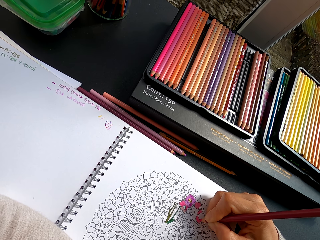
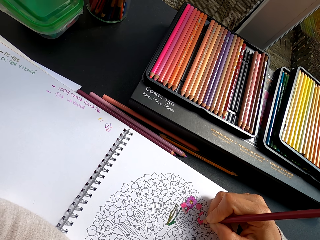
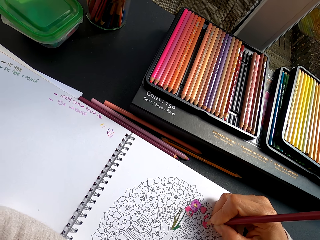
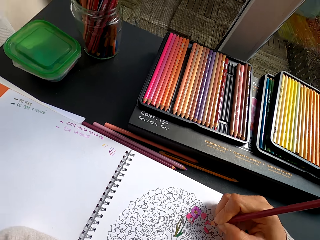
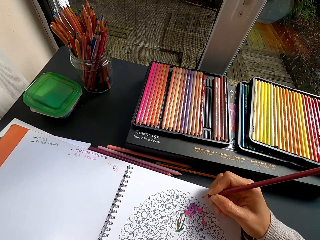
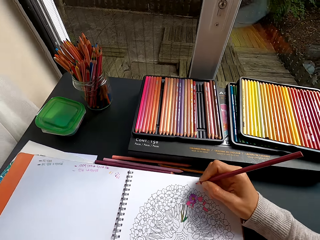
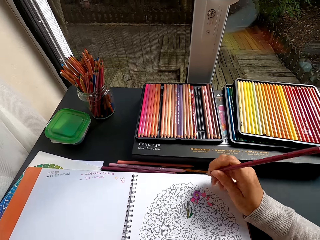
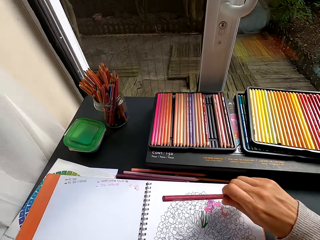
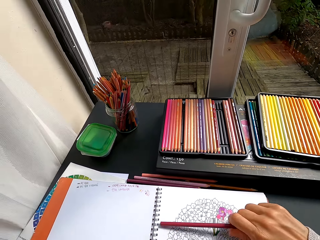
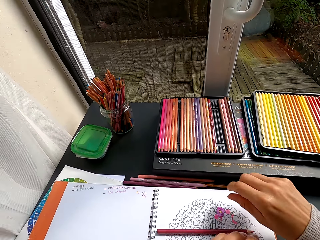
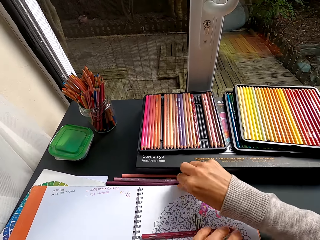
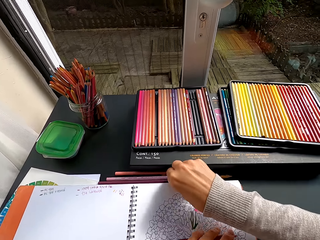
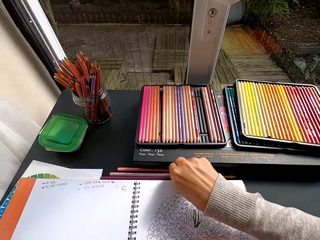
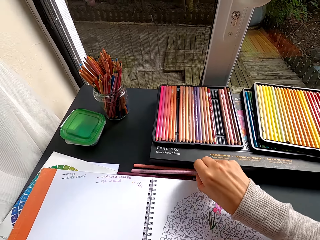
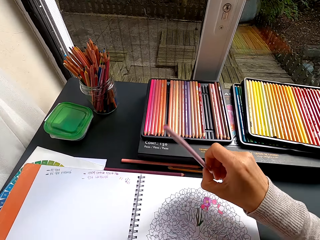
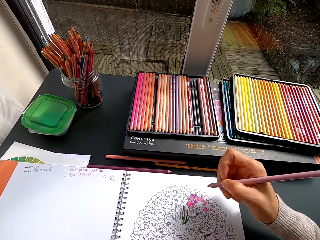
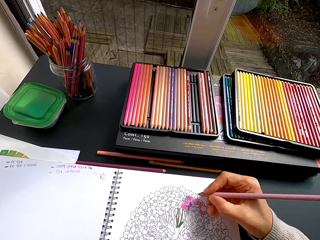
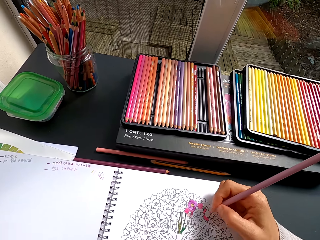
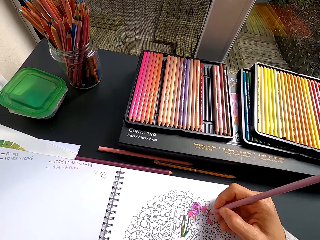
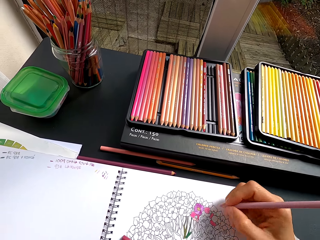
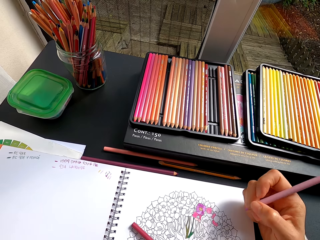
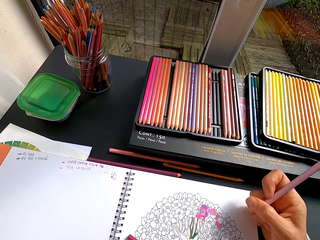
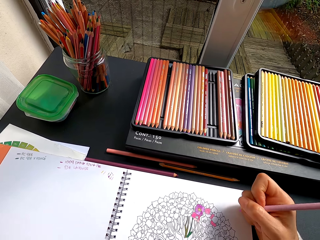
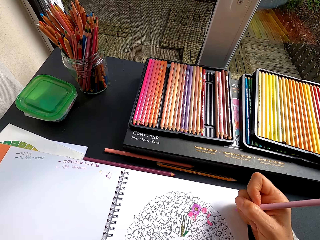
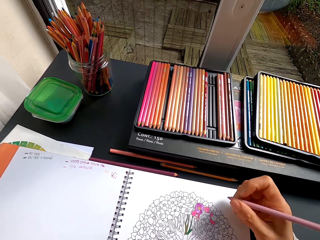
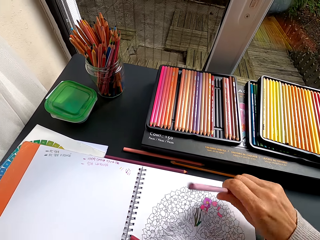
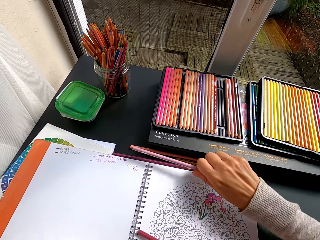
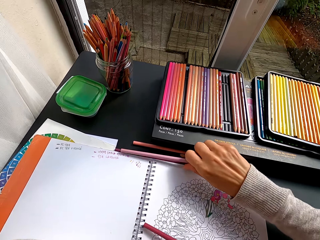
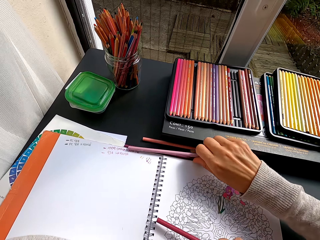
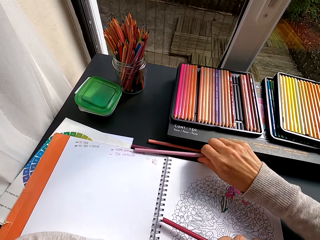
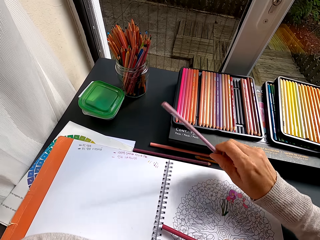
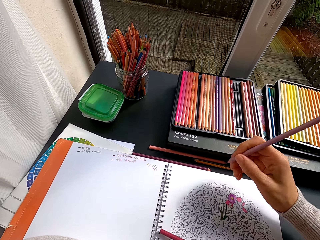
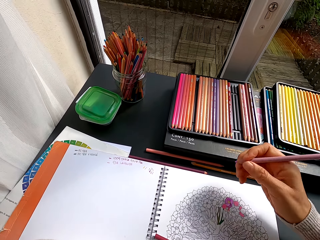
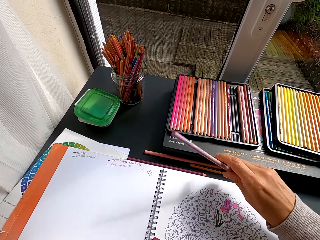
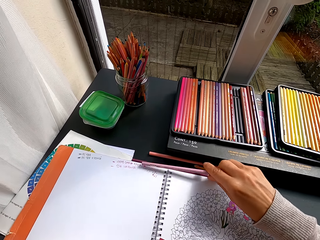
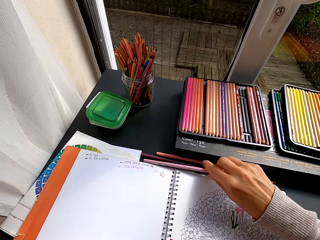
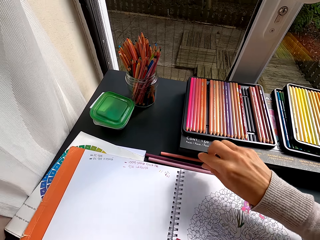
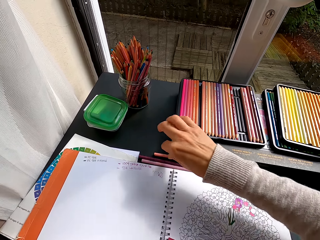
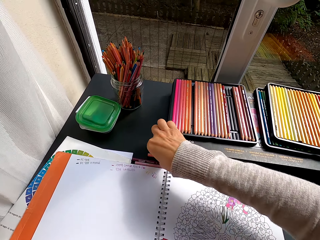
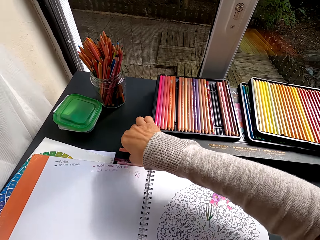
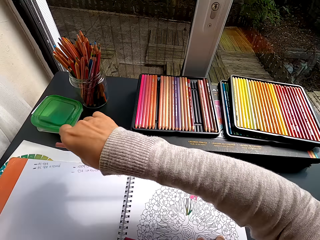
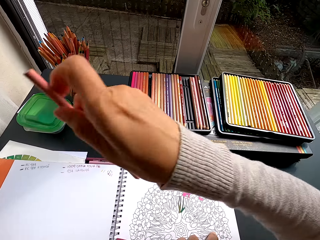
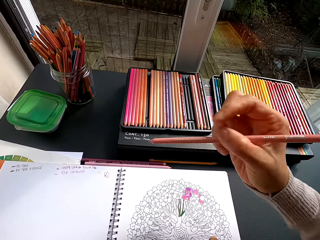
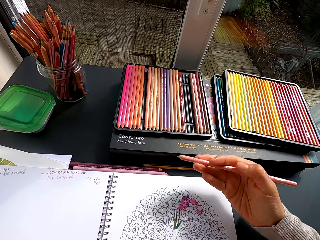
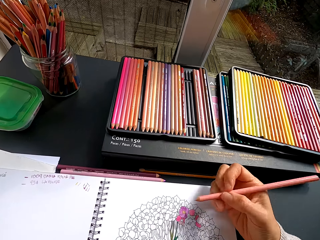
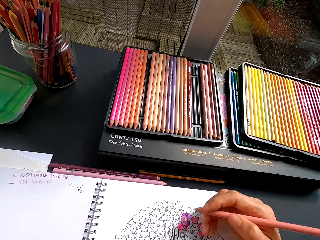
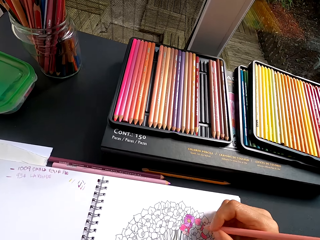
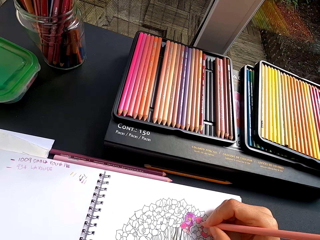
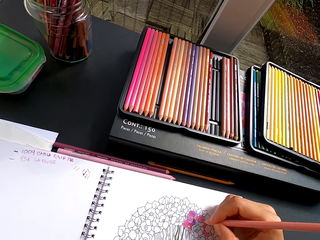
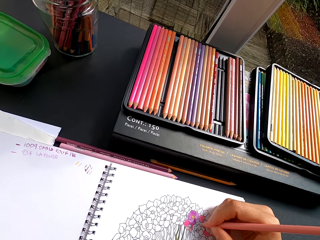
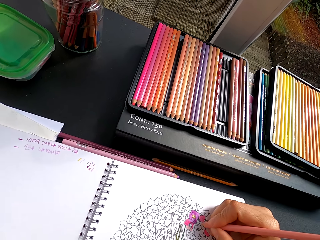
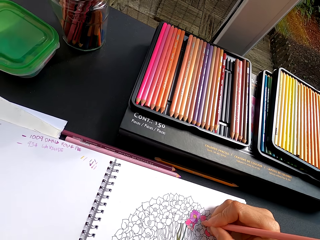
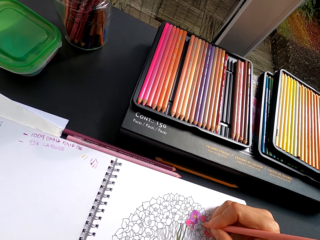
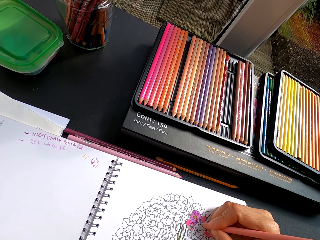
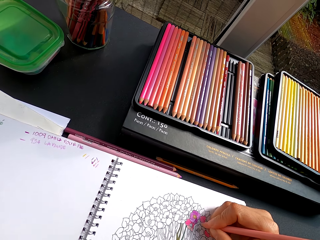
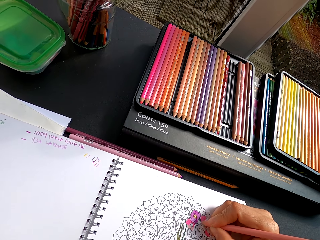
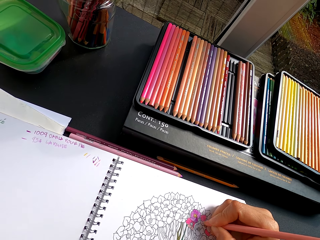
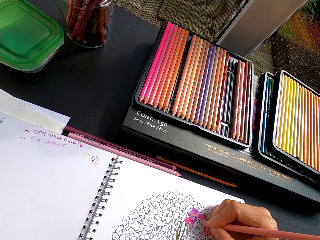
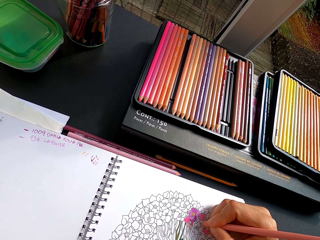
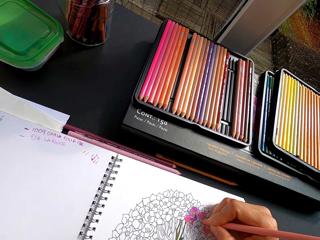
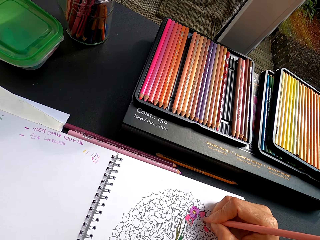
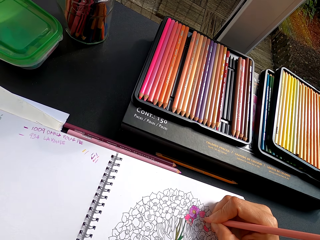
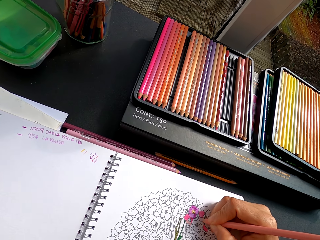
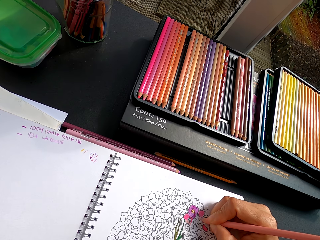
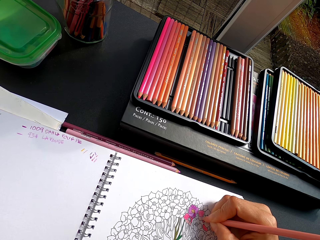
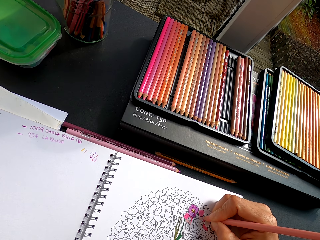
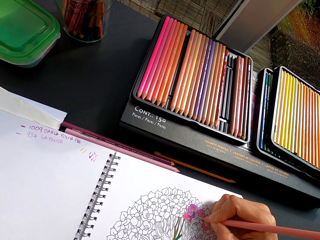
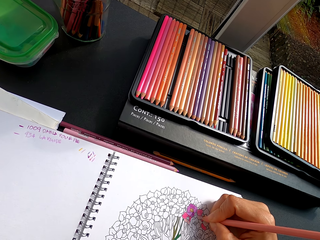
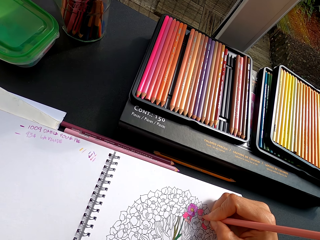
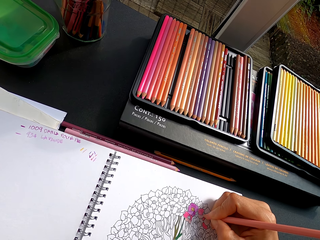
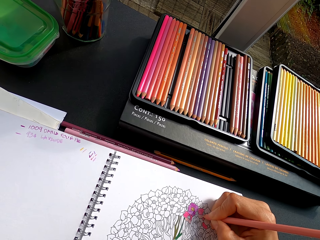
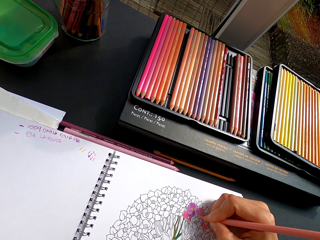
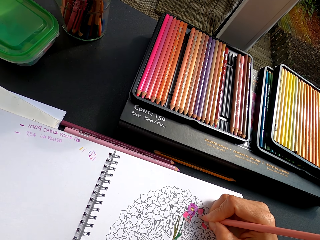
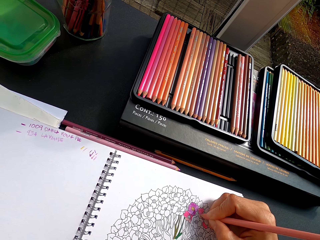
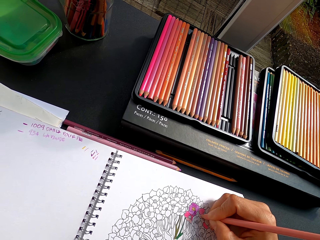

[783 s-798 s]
The camera wearer places the pencil crayon on the book. They pick up the pencil crayon from the table. They color the image with the crayon. They hold the crayon. They place the pencil crayon on the table. They pick up the pencil crayon from the table. They color the image with the crayon.

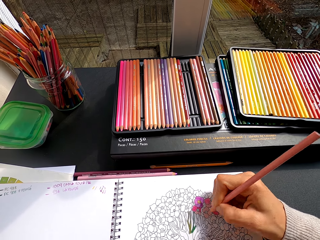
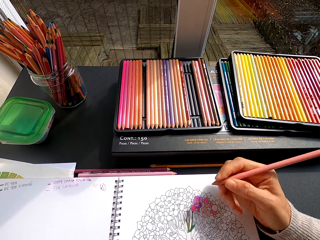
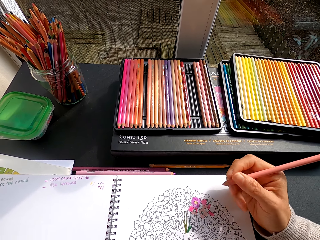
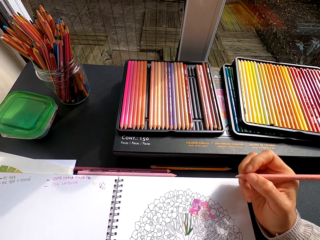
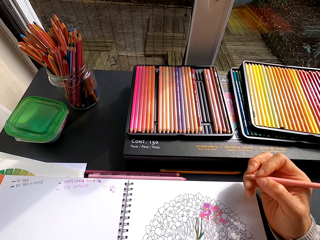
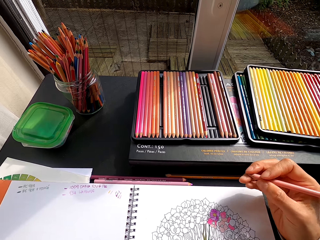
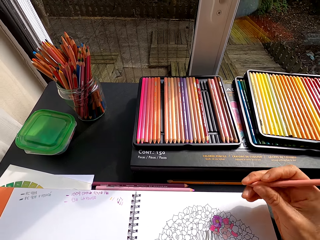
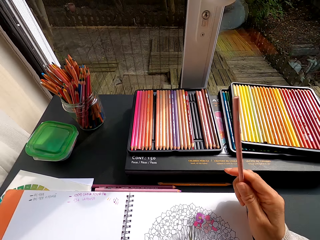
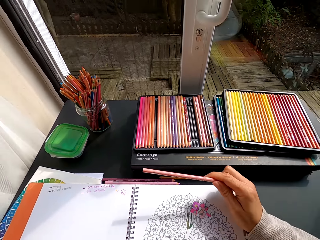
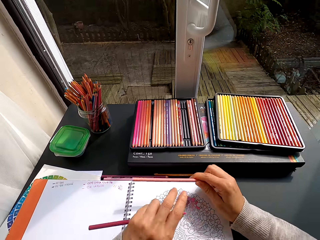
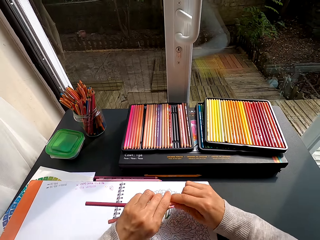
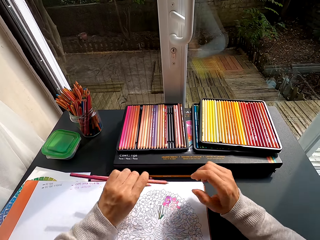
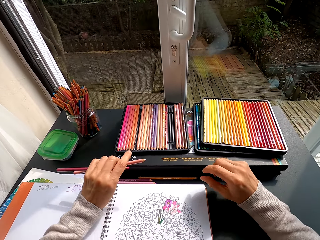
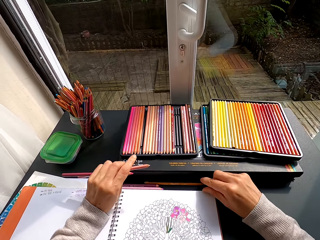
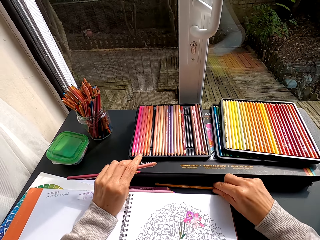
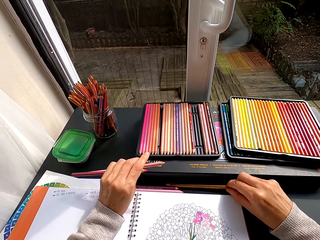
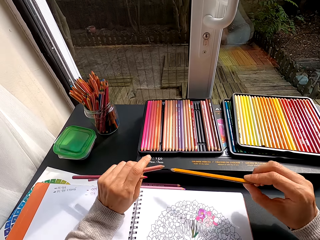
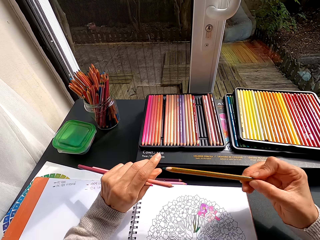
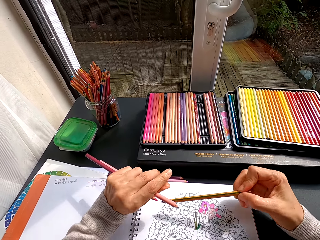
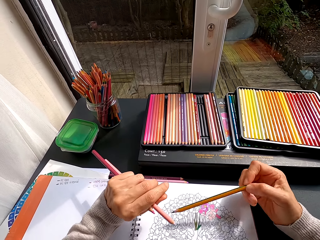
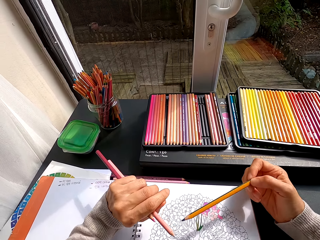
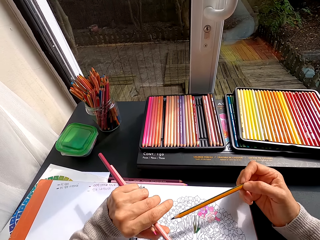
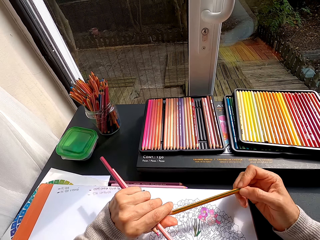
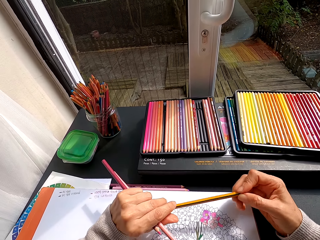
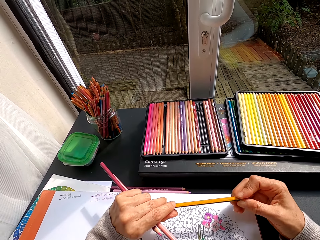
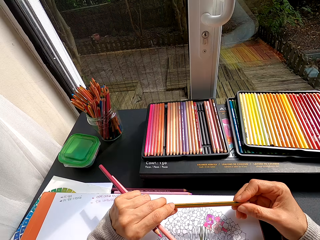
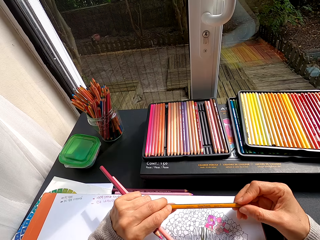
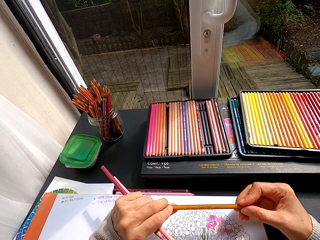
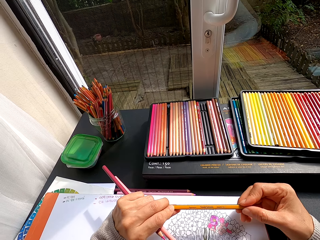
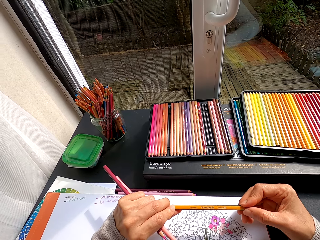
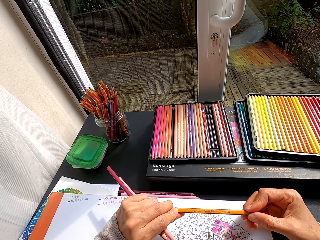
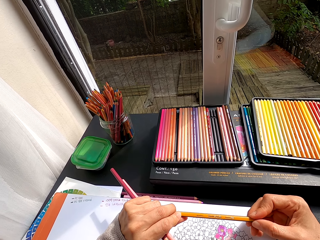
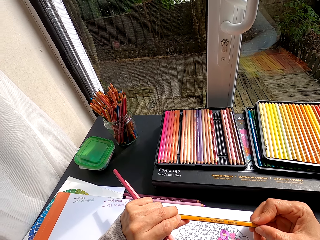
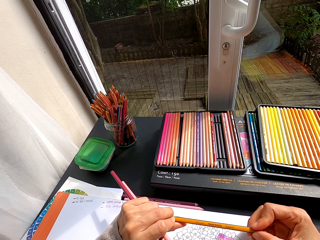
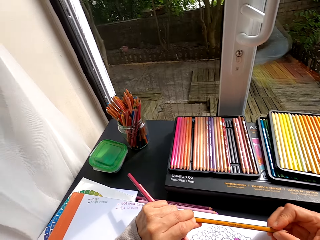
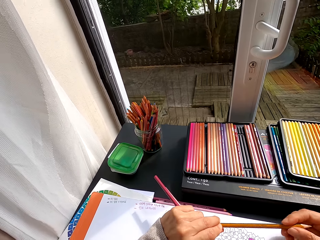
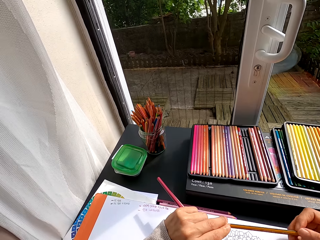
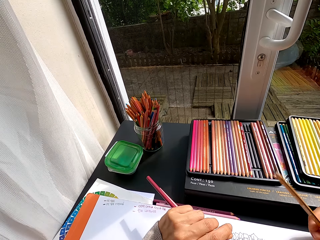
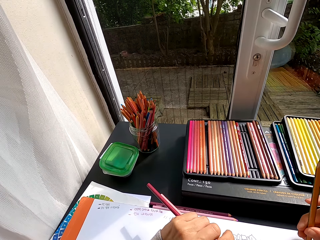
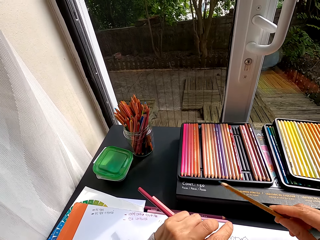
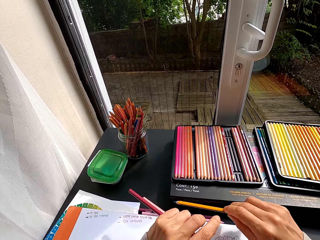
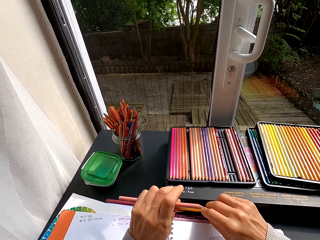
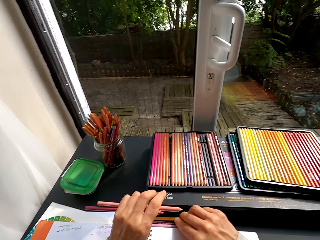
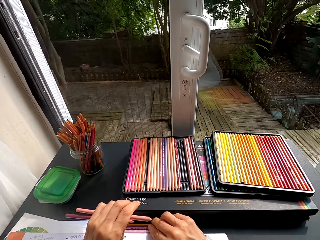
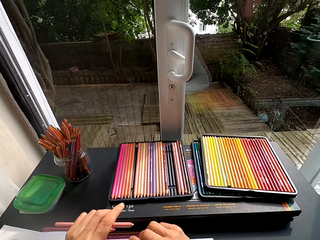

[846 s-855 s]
The camera wearer stares at the drawing. They stare at the pencil crayons. They switch the crayon to the other hand. They pick the pencil crayon from the table. They observe the crayon. They stare at the pencil crayons. They drop the crayon.
